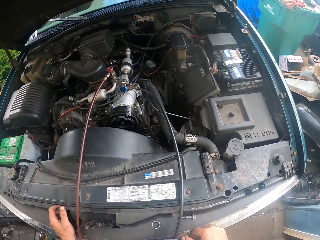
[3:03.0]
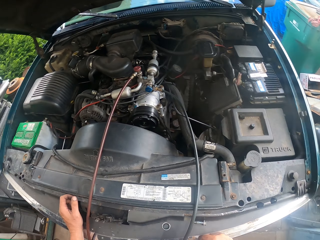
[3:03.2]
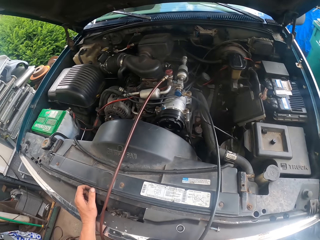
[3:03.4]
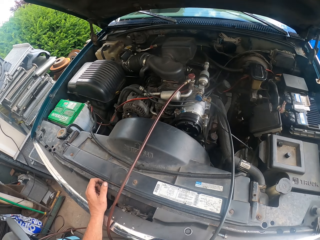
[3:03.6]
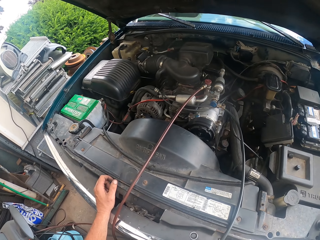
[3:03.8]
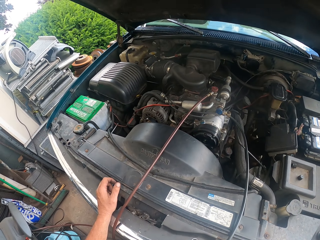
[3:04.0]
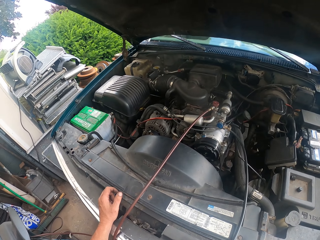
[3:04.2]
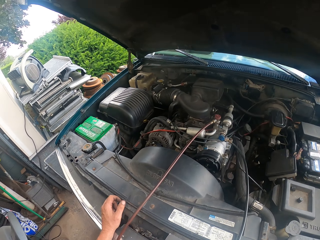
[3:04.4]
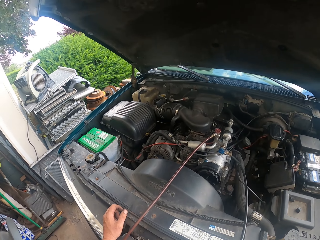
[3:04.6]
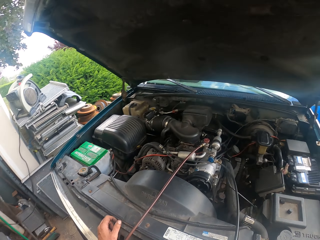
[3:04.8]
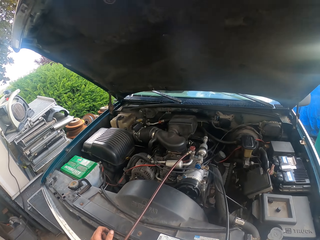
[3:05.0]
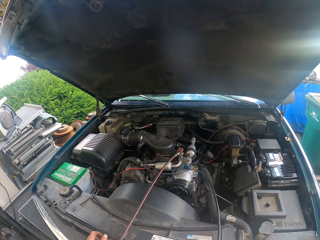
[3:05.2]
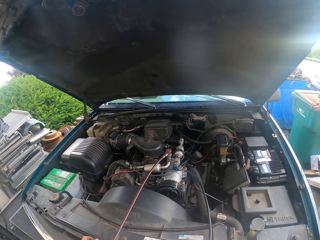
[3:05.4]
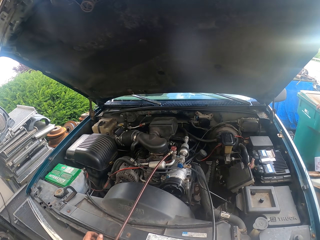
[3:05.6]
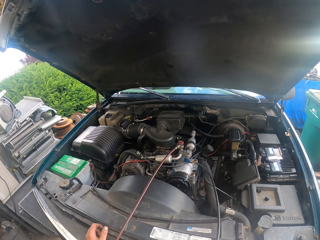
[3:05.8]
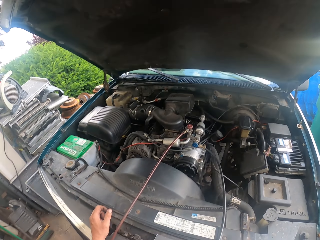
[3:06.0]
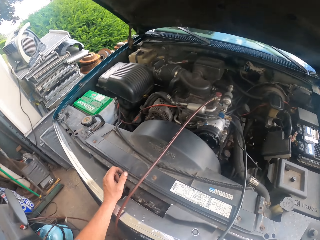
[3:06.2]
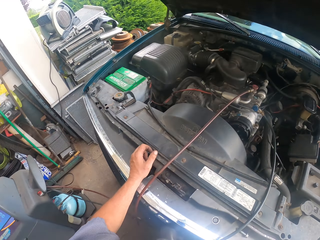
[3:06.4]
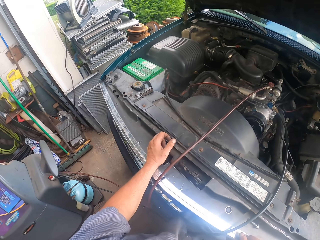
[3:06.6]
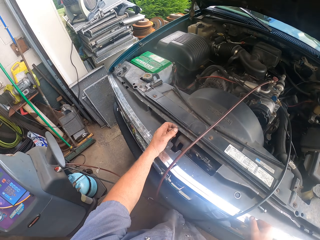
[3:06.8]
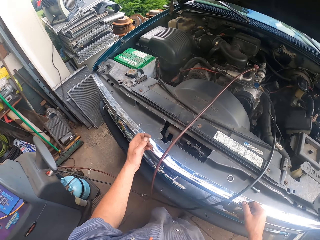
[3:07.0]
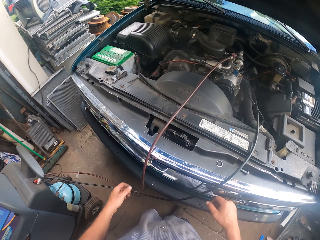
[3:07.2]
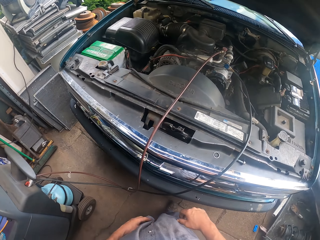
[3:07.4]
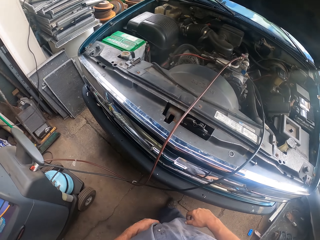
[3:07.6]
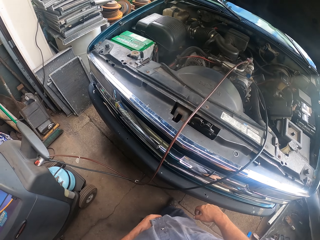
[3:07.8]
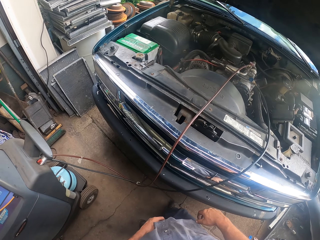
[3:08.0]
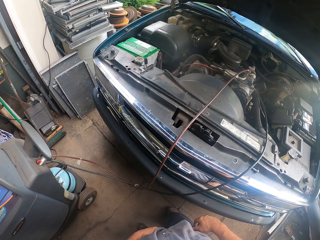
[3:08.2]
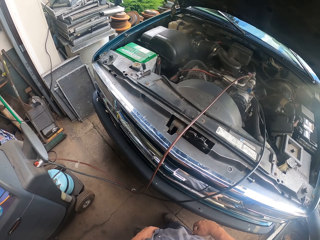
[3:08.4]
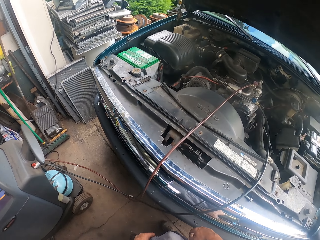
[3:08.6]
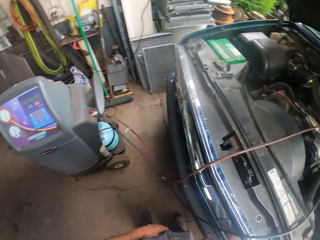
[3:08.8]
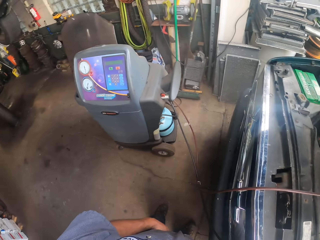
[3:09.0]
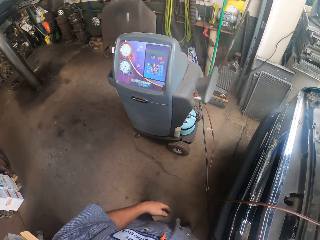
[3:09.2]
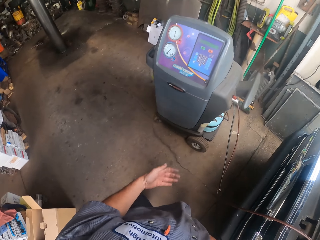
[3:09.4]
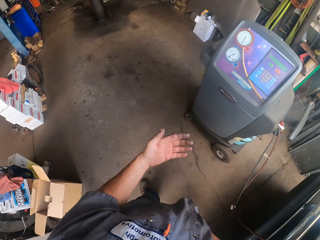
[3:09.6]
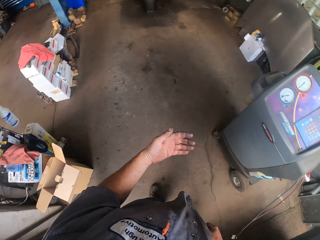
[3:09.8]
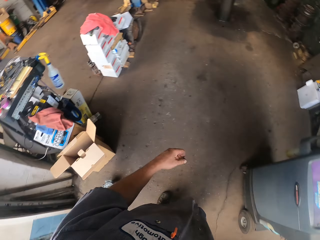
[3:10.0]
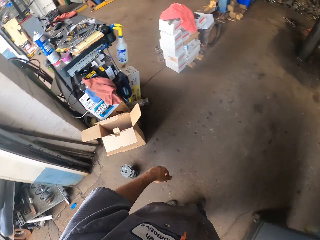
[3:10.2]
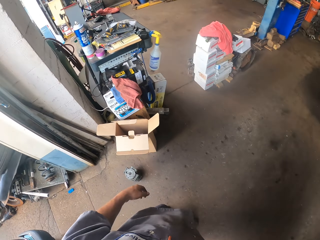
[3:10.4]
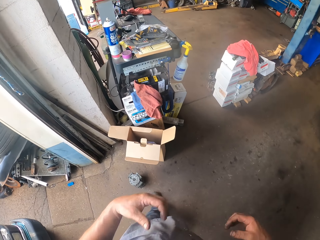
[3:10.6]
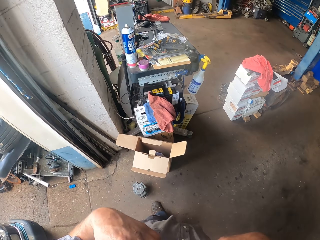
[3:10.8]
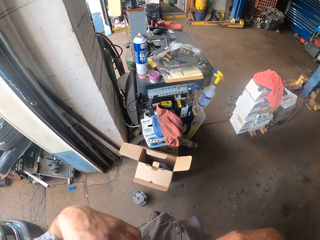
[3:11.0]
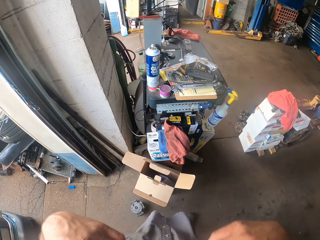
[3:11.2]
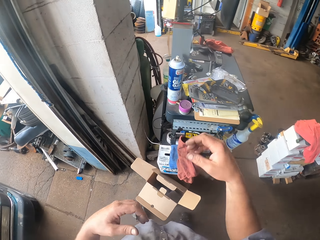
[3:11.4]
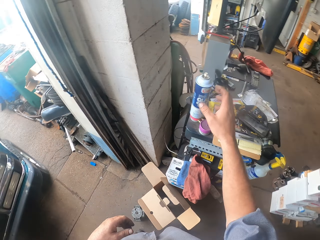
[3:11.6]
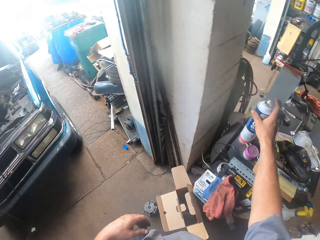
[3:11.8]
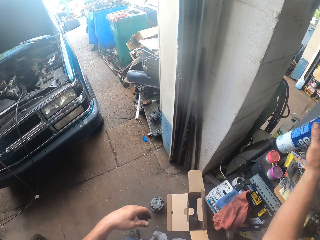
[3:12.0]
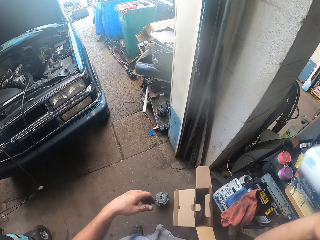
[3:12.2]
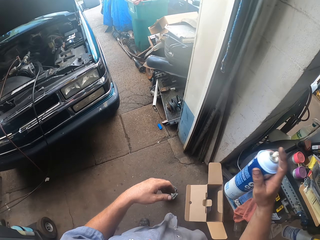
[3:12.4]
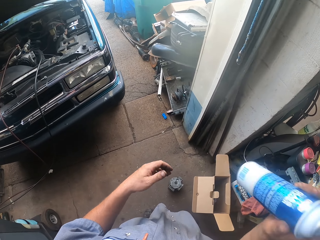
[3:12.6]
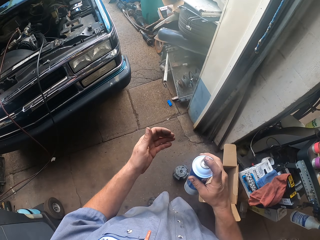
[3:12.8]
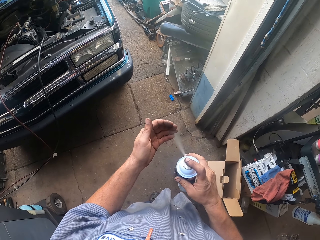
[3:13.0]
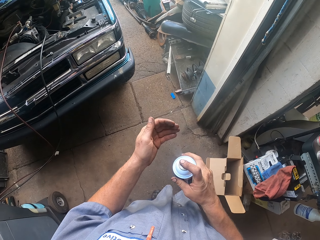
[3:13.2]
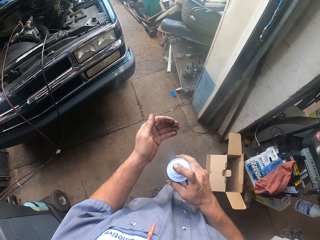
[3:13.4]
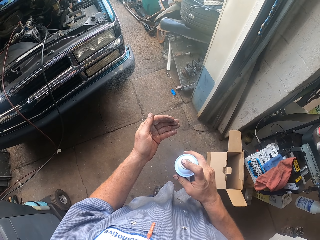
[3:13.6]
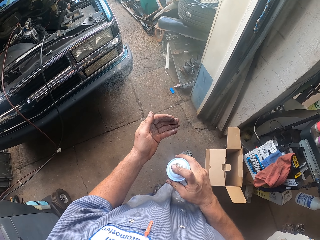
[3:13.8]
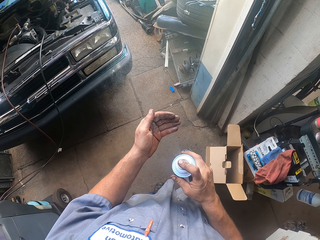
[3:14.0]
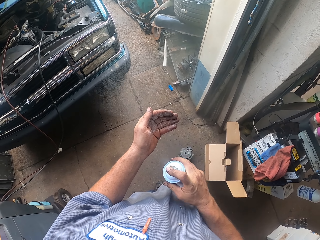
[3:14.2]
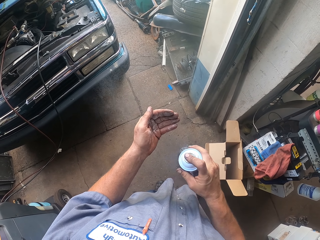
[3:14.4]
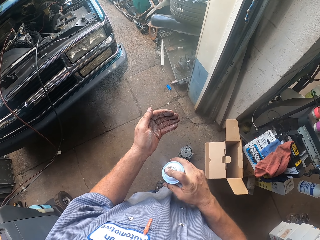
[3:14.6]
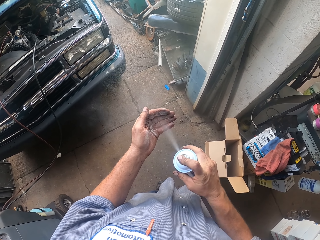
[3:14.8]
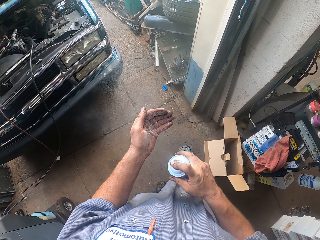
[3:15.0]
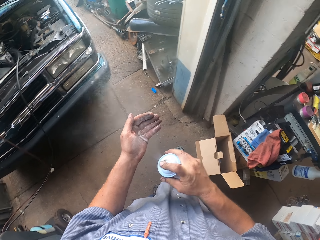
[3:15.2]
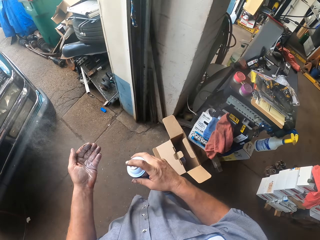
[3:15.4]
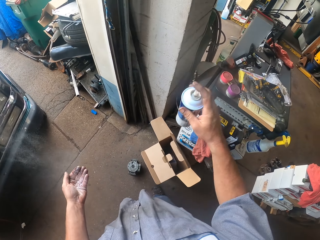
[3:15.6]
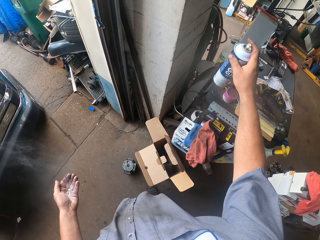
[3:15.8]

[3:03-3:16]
The camera wearer looks aside. He looks around the garage. He walks around. He takes a spray can and shakes the spray can. He sprays his left hand.

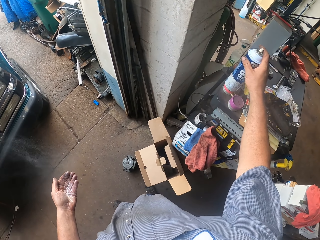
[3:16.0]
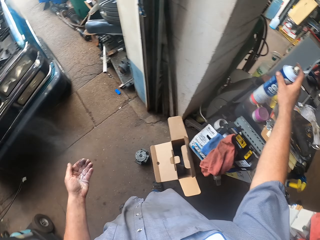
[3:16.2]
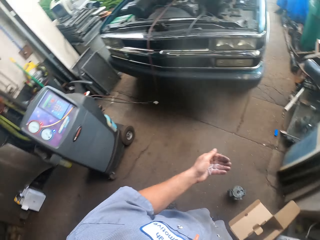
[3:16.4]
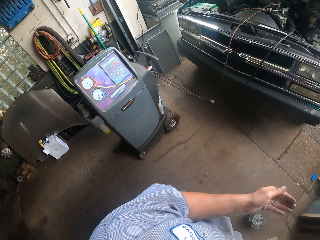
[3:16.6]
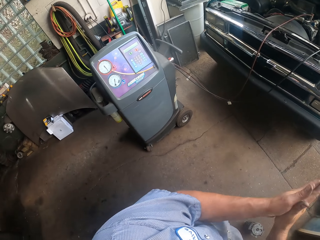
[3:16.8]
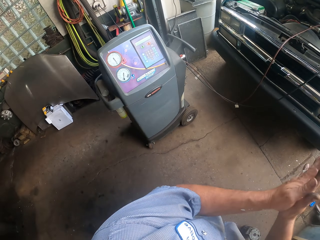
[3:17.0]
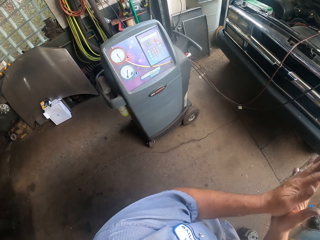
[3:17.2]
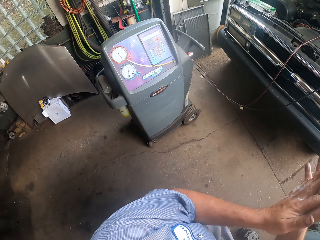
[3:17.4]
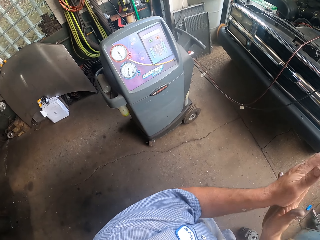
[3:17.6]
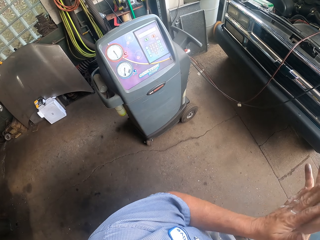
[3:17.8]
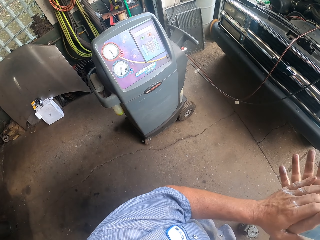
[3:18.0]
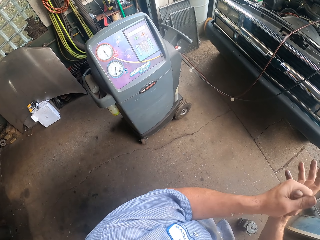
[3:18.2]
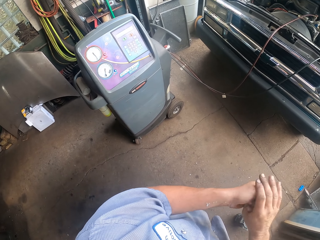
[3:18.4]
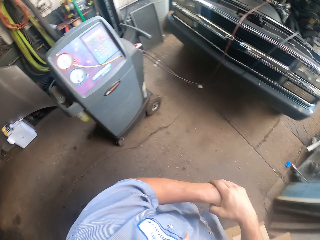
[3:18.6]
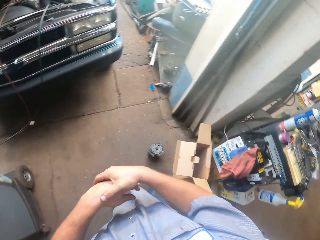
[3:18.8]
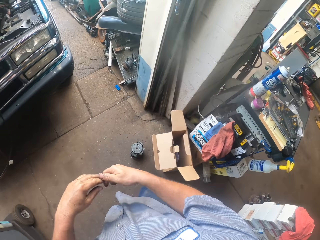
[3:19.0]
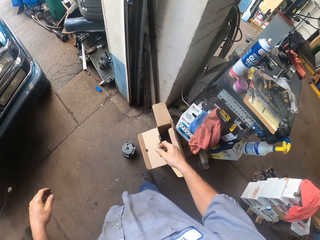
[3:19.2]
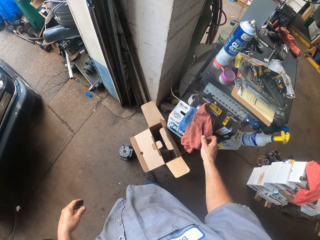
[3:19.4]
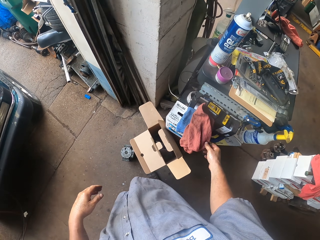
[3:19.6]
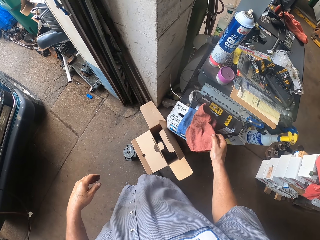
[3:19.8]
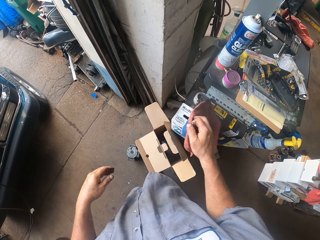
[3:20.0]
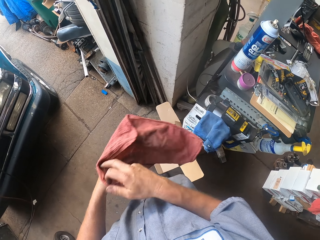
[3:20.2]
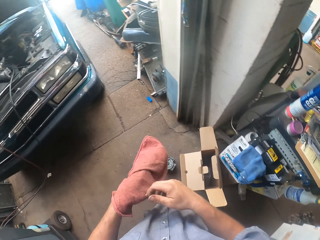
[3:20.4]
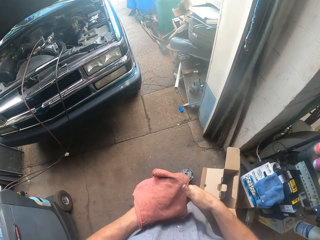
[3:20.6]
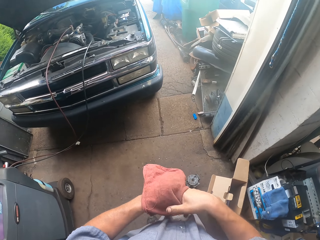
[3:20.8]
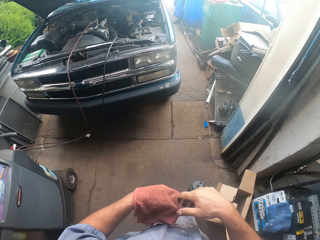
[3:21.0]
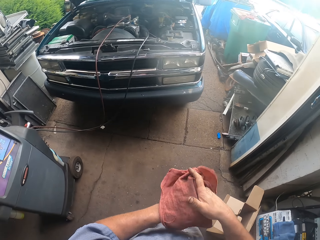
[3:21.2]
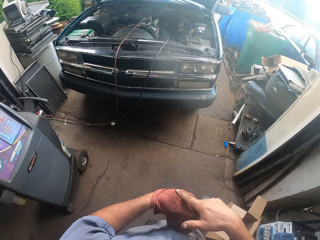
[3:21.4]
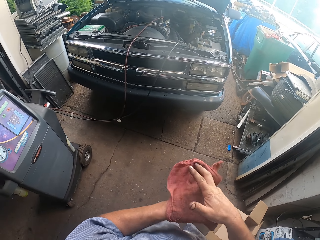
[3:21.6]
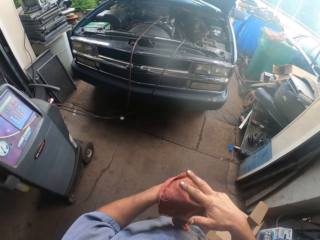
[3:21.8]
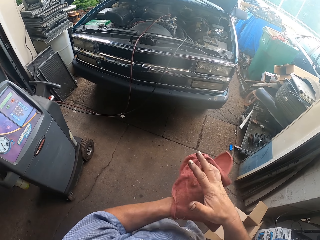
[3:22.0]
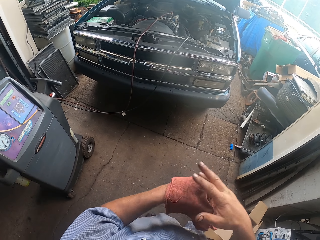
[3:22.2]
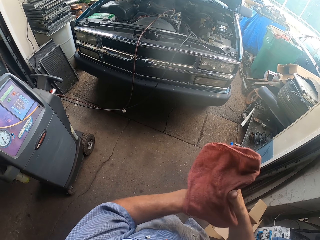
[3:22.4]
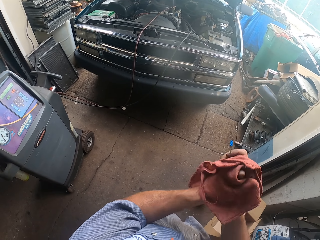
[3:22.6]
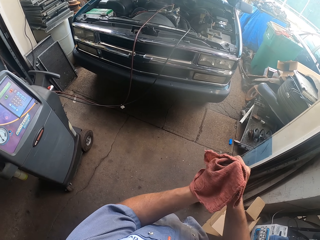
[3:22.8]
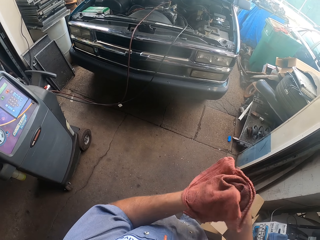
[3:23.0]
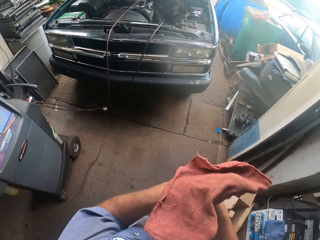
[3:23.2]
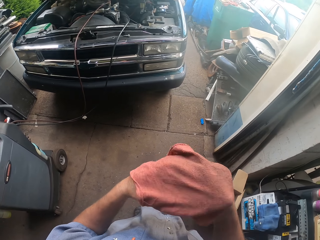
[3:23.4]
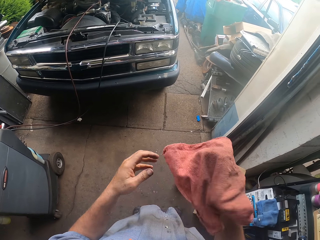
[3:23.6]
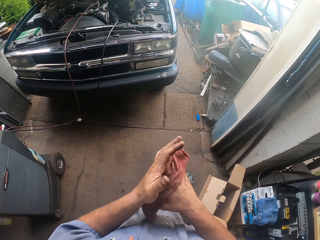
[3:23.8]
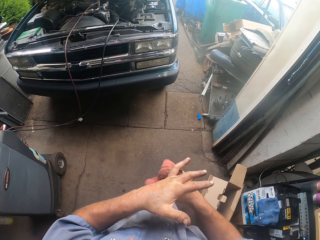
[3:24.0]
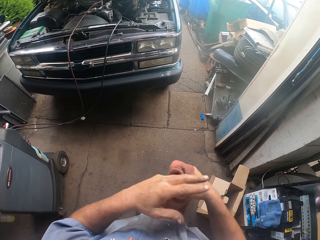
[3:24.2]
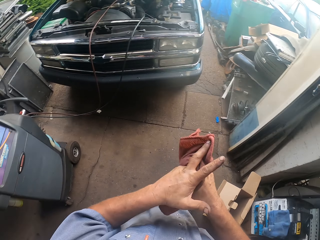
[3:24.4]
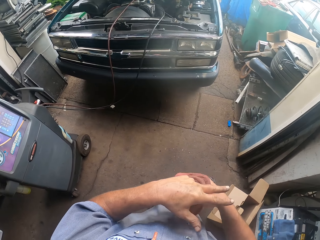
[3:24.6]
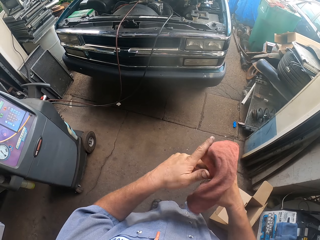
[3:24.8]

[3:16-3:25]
The camera wearer puts the spray can aside. They rub the hands. They take a fabric or hand towel. They wipe the hands with the hand towel.
